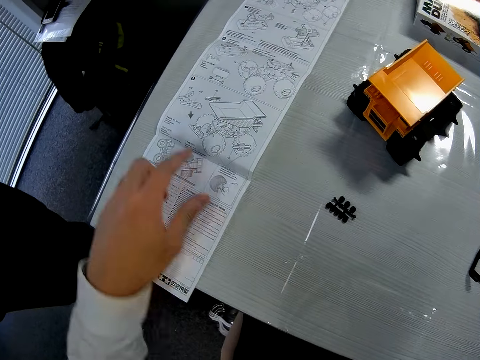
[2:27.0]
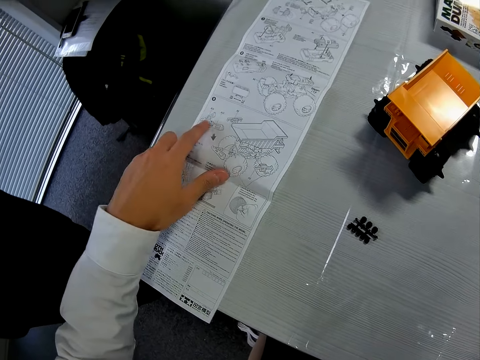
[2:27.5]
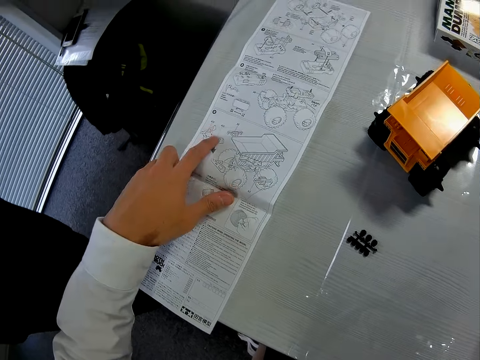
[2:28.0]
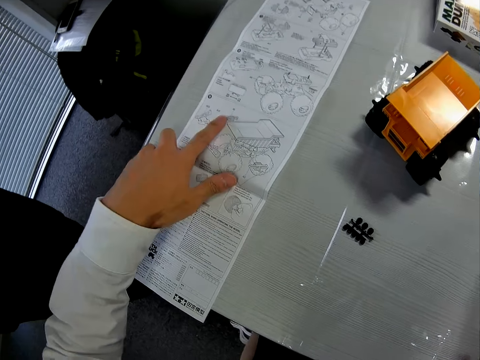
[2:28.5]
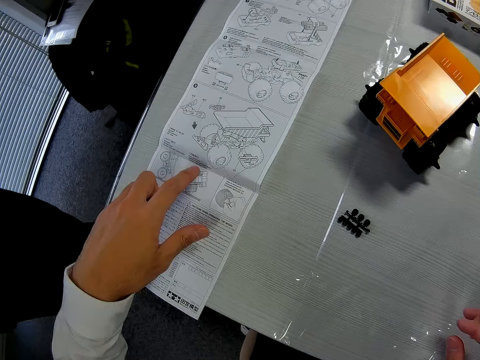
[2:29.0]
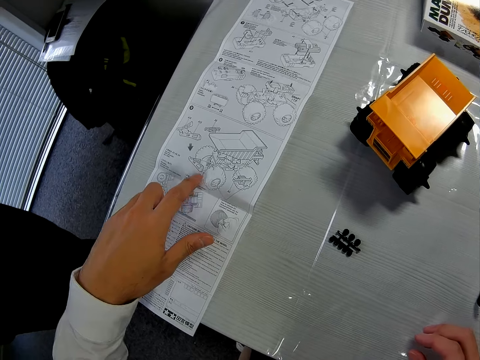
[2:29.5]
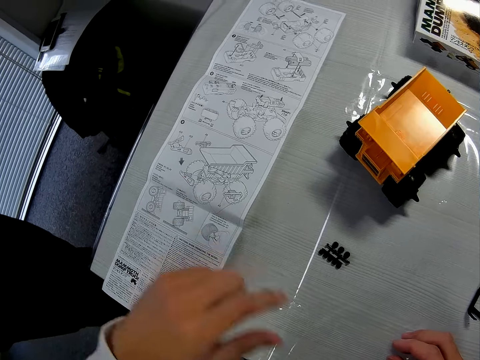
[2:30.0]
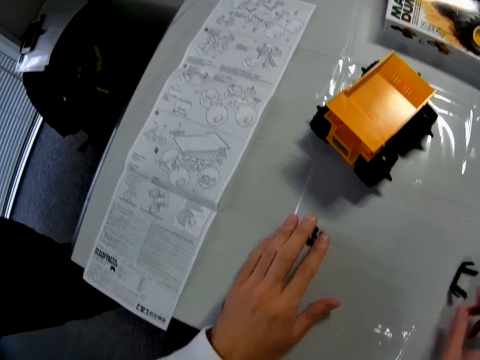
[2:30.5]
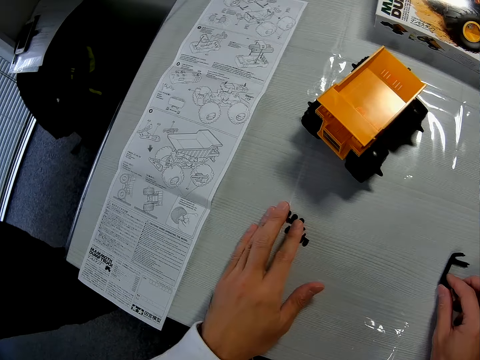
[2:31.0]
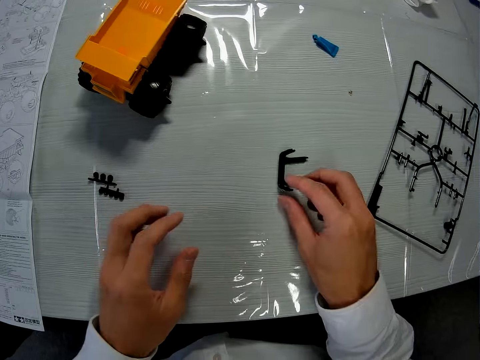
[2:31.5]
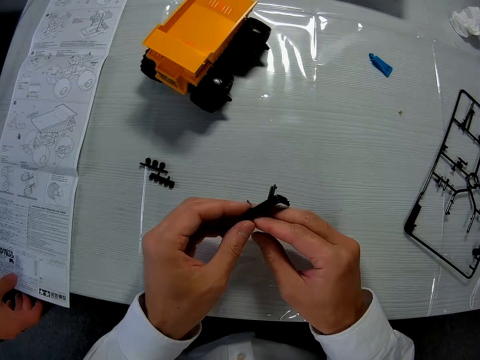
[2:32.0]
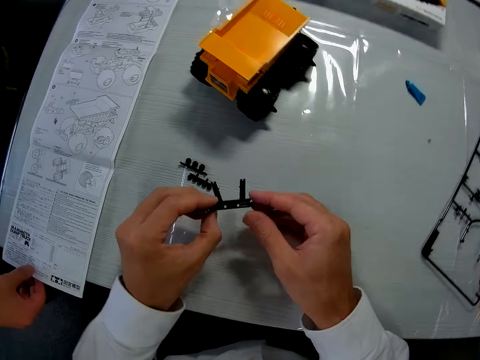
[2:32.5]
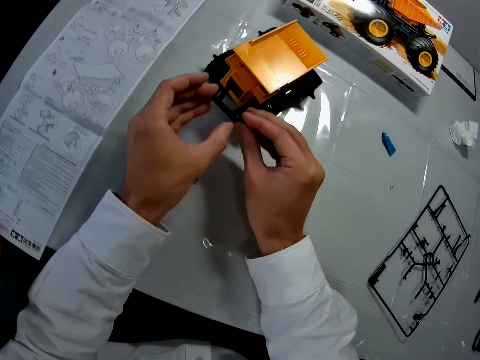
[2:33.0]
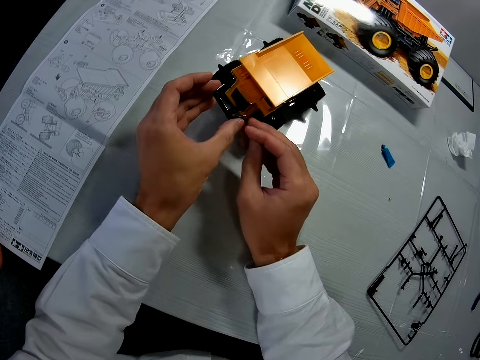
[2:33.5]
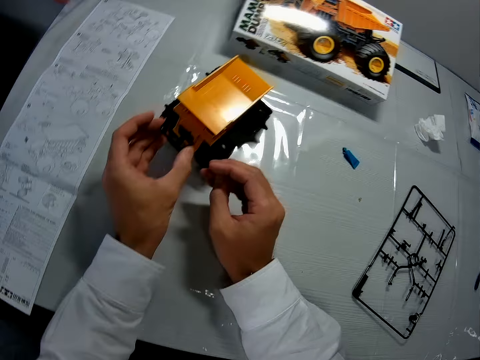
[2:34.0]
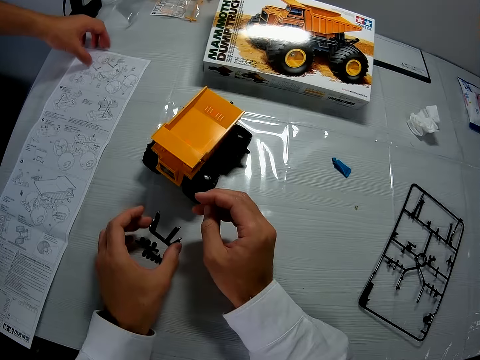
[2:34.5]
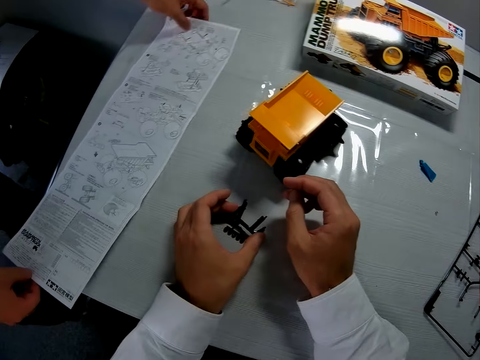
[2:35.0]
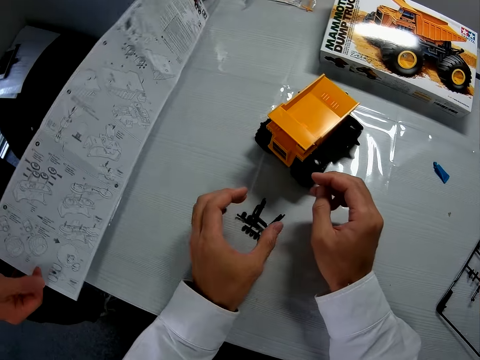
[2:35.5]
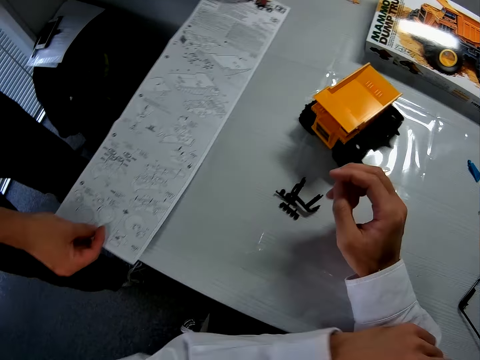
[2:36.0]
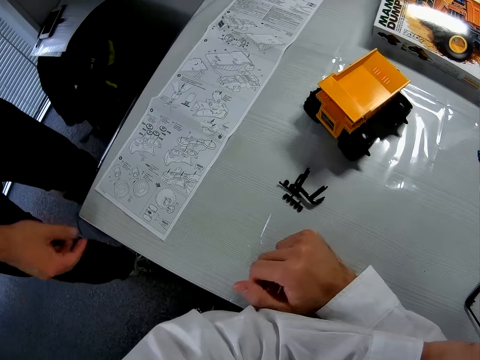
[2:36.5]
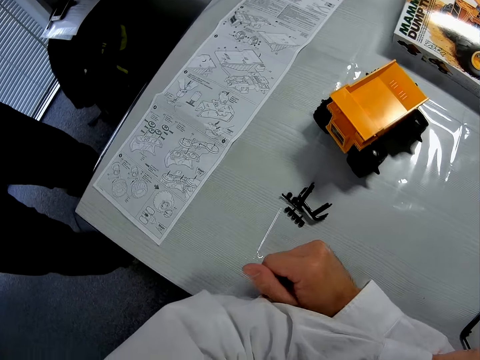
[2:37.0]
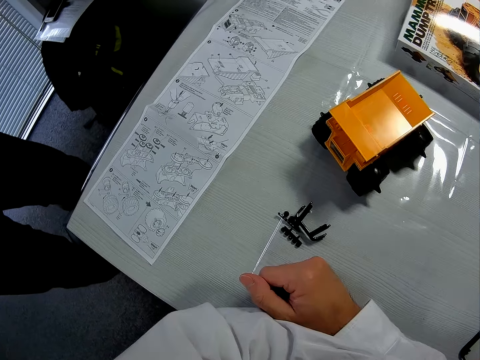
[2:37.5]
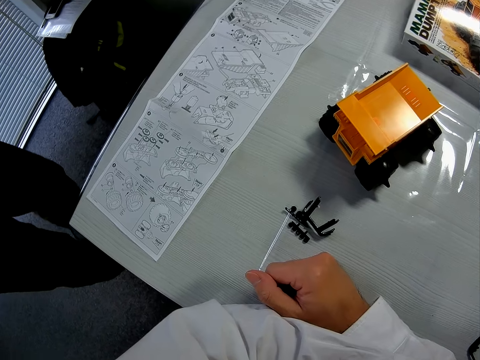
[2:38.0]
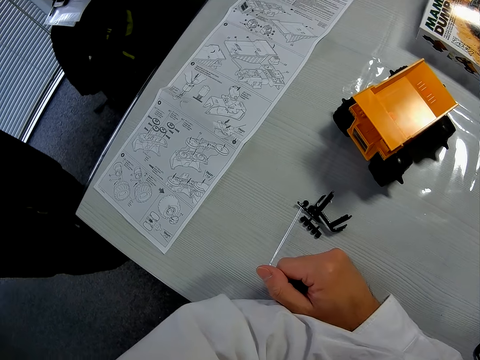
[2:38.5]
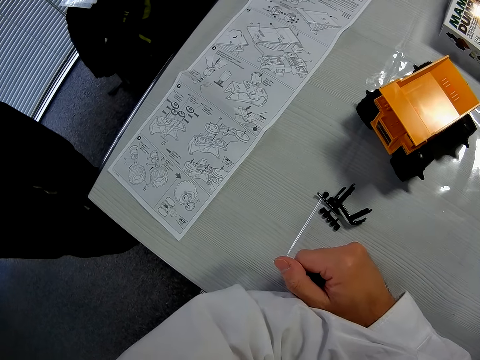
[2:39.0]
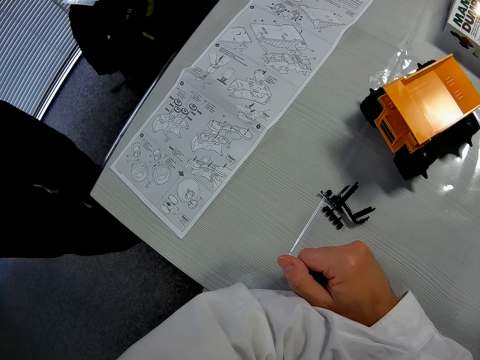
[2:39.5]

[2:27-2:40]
The camera wearer touches the dump truck instruction manual with his left hand. He finger reads the booklet on the table. He touches the dump truck piece on his left hand on the table. He shifts a craft piece on the table. He picks another dump truck piece with his right hand from the table. He shifts the piece to his left hand. He fixes the piece on the toy. A man turns the booklet on the table. The camera wearer drops the craft piece on the table. The man picks the dump truck instruction manual with both hands and drops the dump truck instruction manual. The camera wearer stares at the booklet.

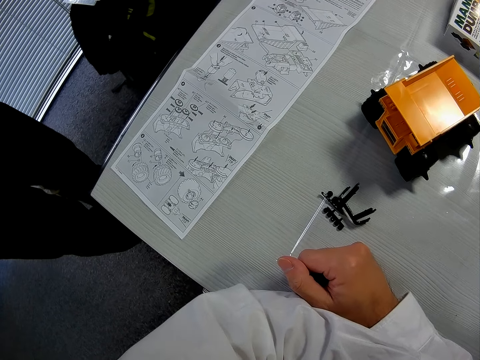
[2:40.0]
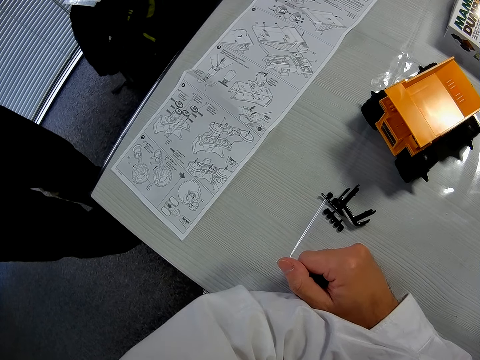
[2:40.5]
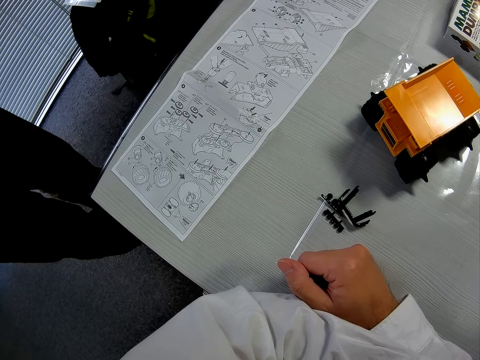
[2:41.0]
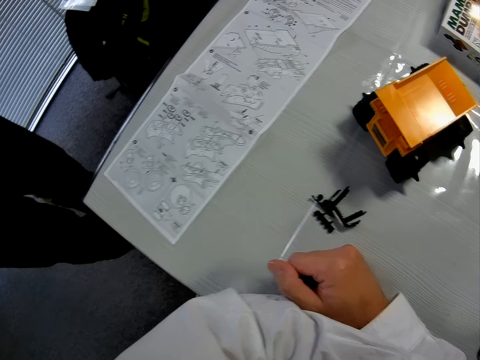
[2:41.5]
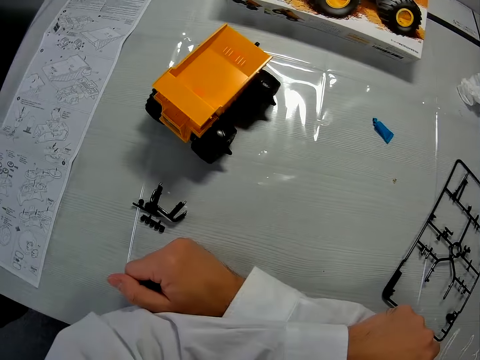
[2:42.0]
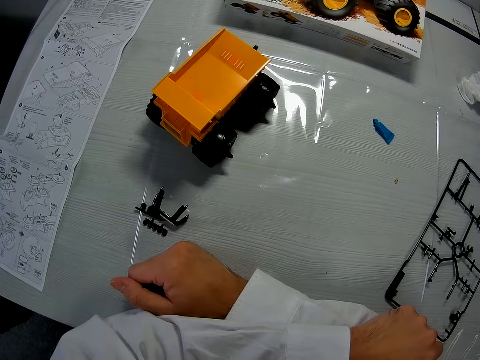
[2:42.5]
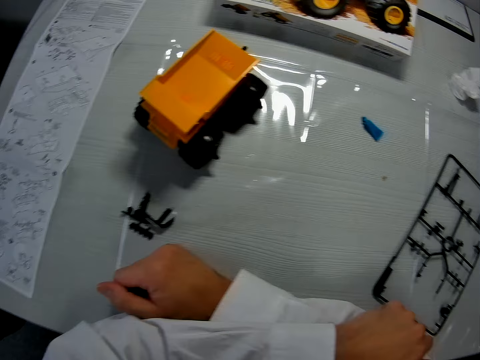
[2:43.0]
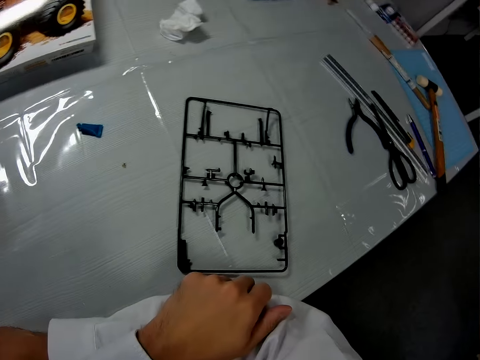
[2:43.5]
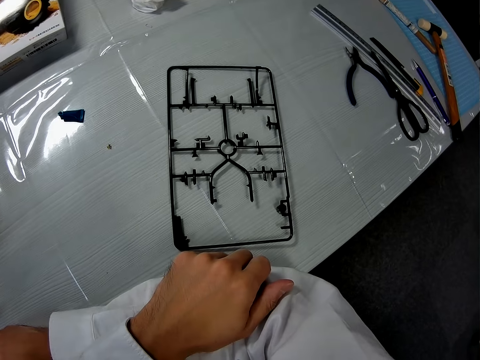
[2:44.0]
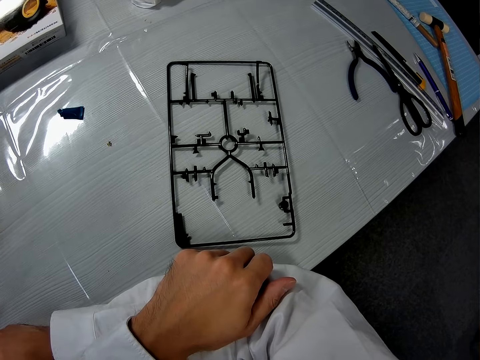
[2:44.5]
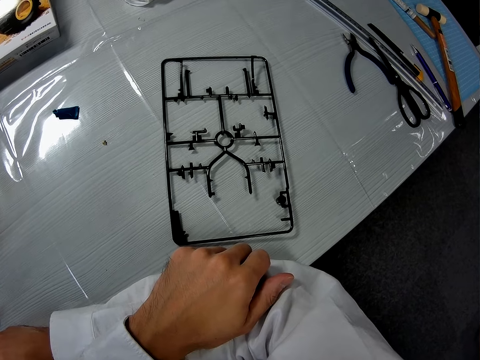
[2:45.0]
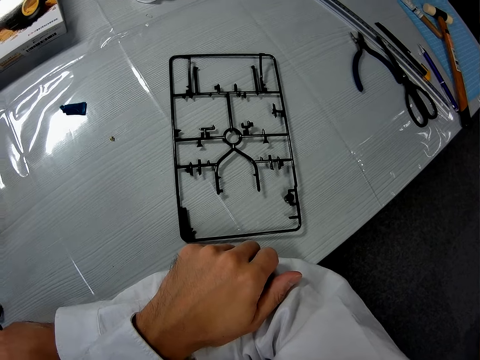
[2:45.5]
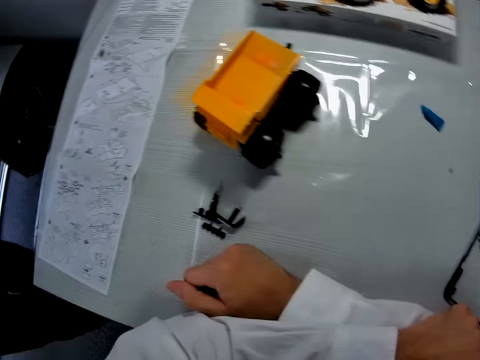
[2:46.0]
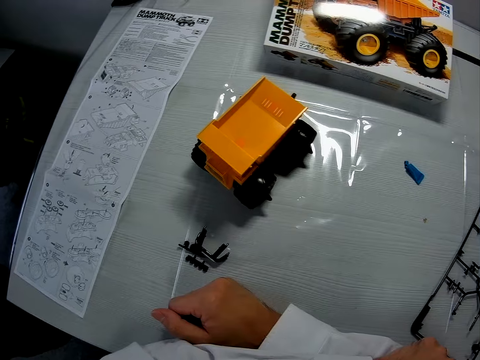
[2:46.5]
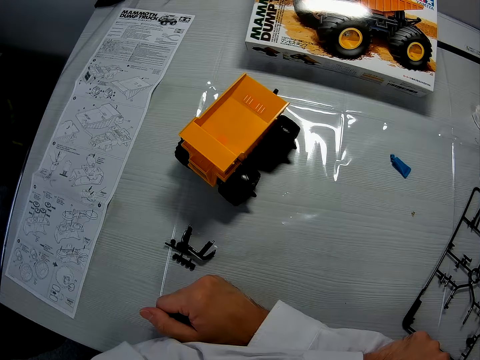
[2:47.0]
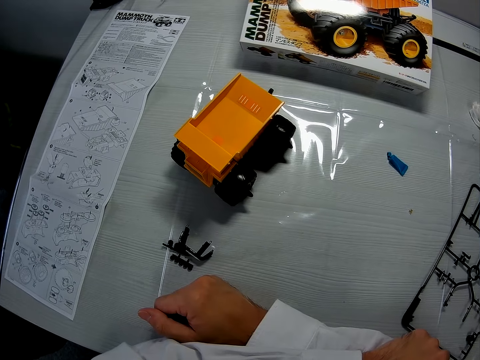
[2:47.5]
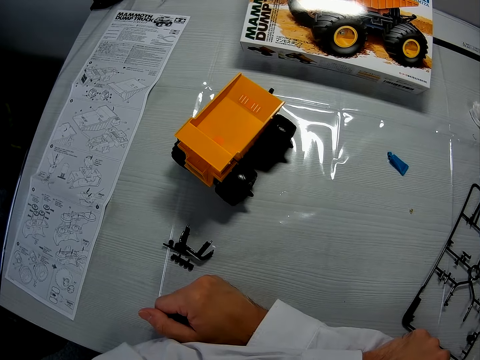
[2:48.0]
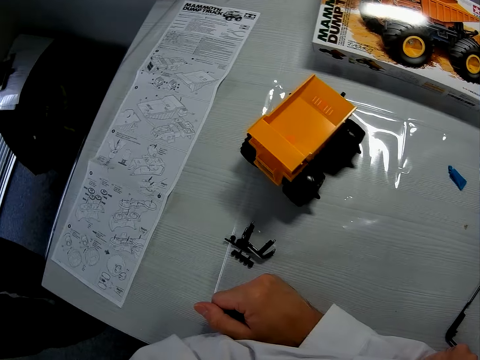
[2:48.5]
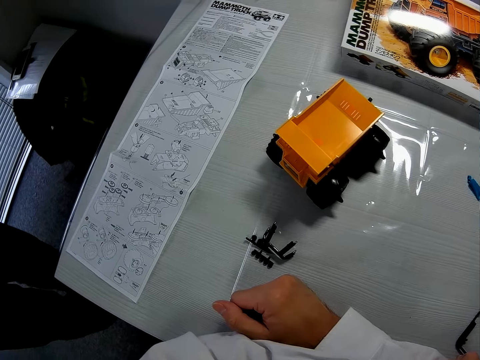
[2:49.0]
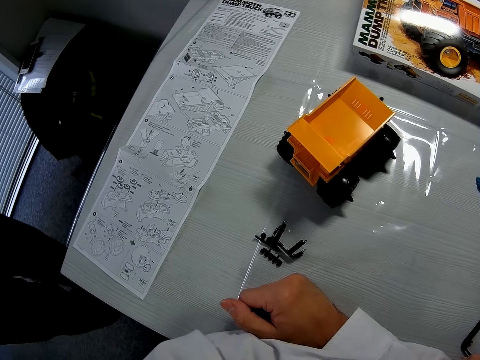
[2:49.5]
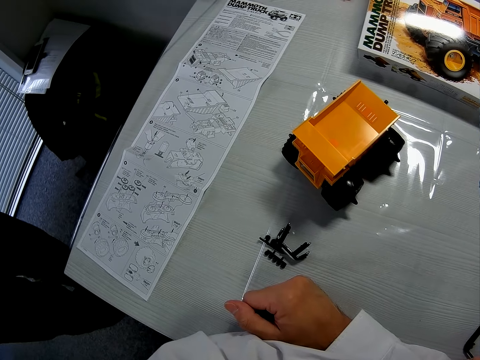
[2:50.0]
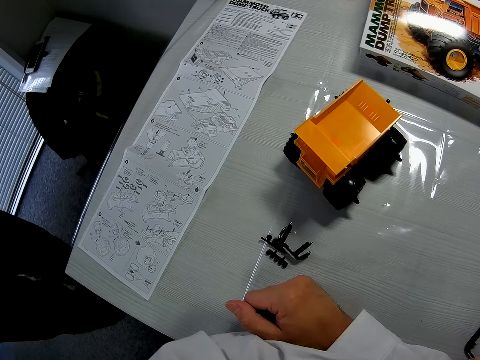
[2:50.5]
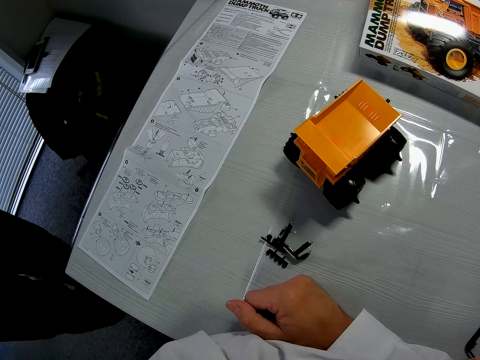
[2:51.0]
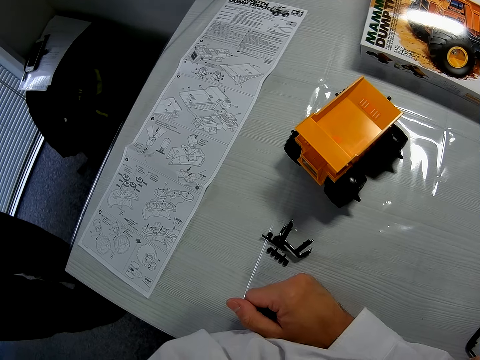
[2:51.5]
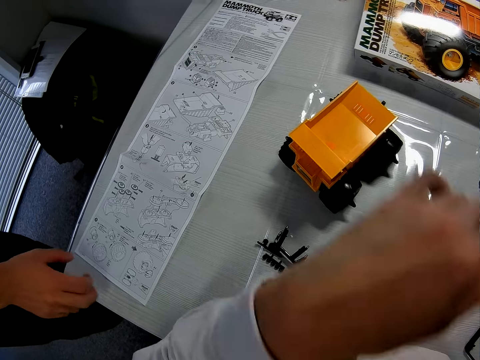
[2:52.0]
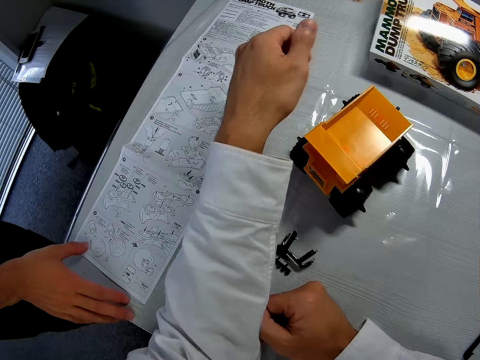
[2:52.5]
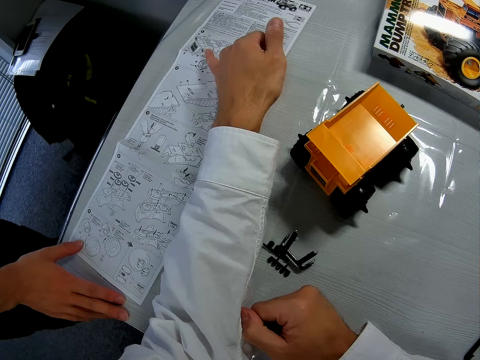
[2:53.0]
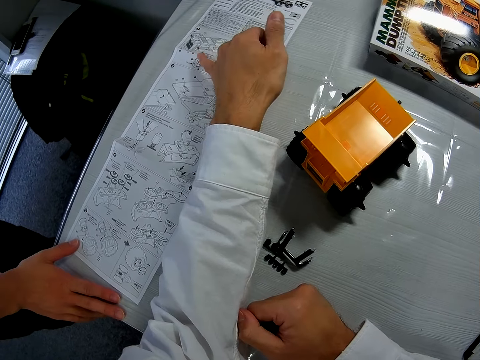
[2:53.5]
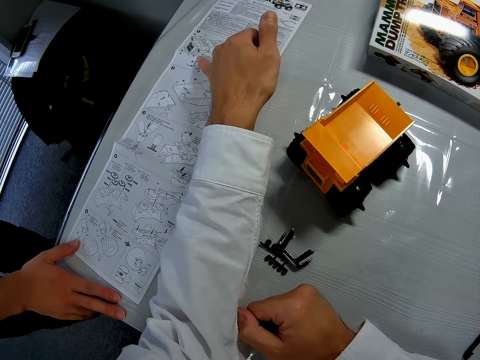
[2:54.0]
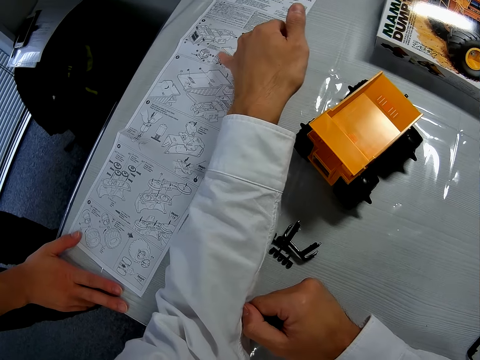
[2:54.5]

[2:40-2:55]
The camera wearer stares at the toy. They stare at something on the table. They stare at the booklet. They finger read the booklet. They touch the dump truck instruction manual with the left hand.
